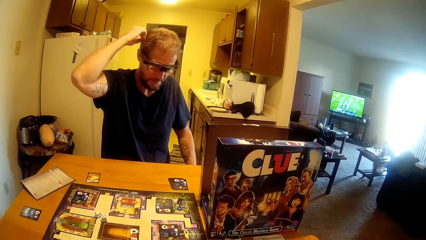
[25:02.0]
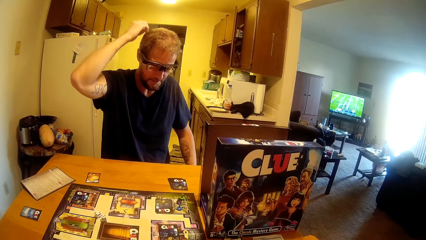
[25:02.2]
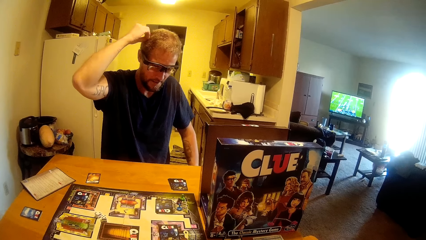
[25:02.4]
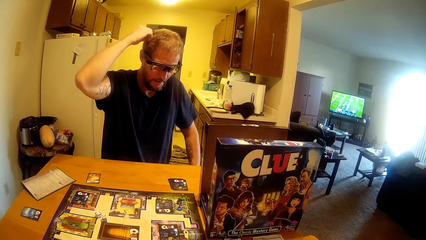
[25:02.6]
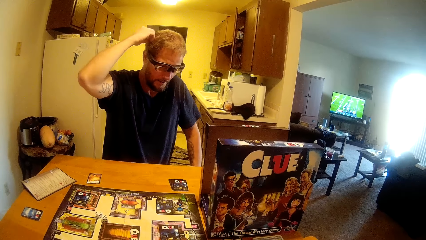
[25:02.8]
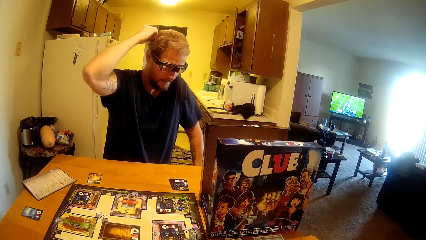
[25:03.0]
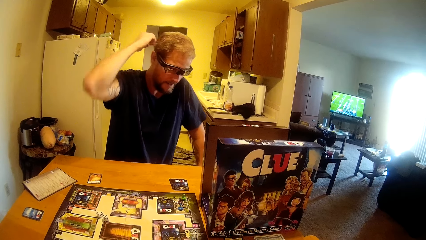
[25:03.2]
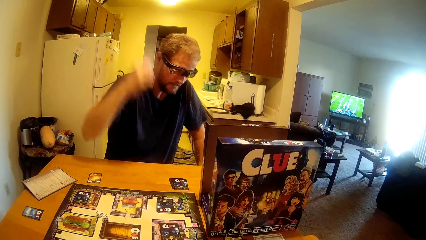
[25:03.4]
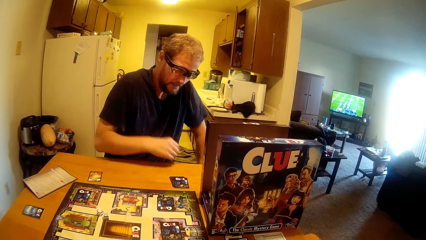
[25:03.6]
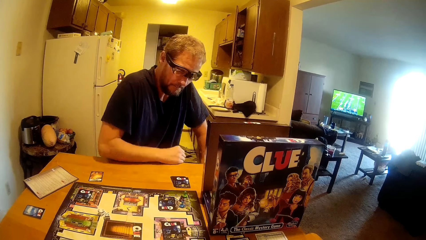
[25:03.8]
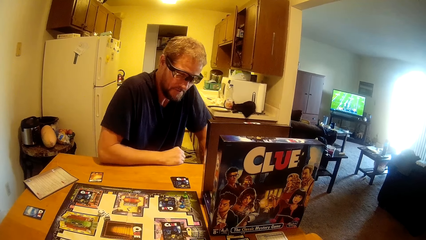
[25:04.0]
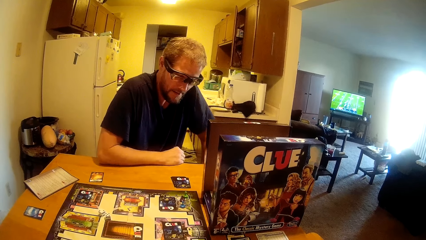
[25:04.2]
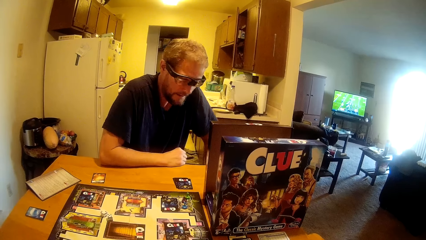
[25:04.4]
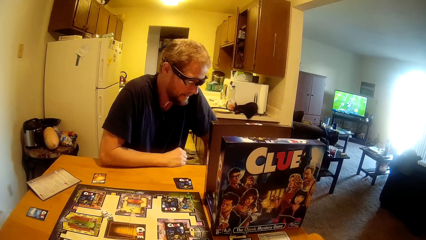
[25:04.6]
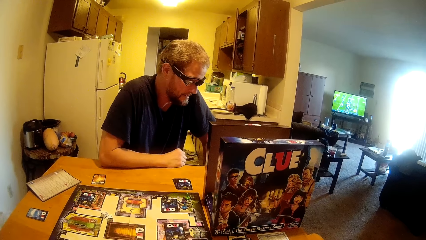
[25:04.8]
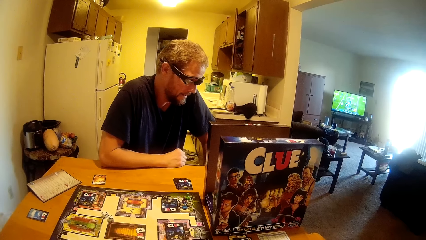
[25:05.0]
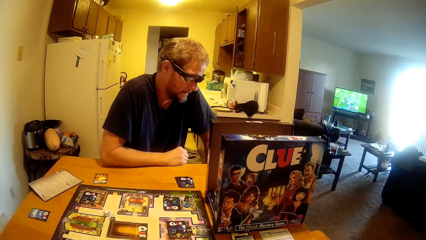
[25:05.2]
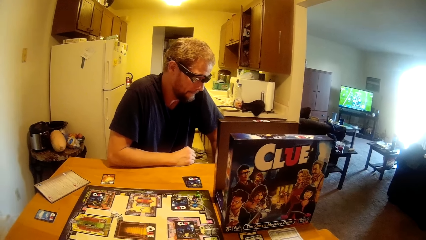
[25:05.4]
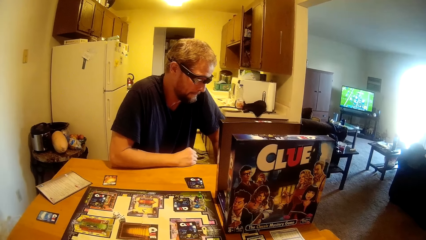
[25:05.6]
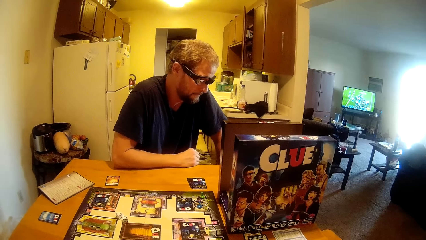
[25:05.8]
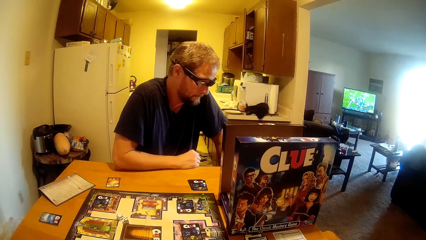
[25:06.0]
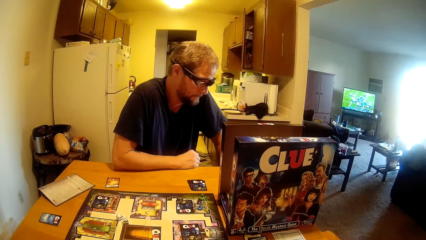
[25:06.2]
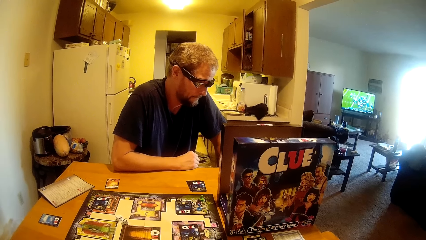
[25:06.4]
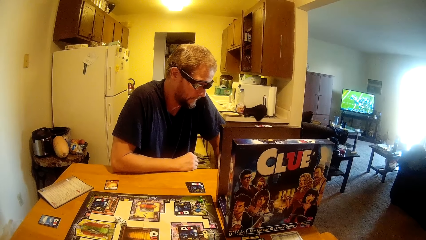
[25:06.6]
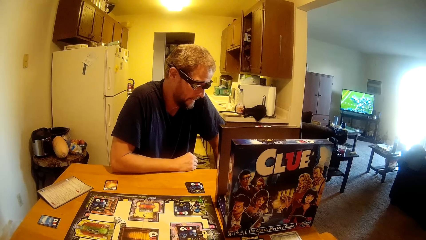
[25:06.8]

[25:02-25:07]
A man talks to the camera wearer.

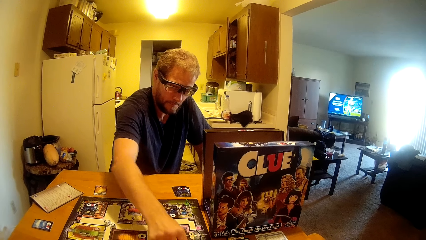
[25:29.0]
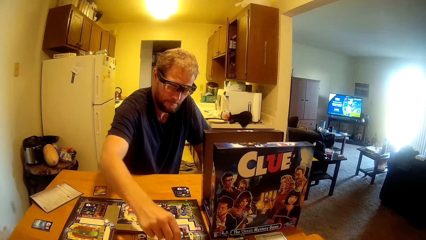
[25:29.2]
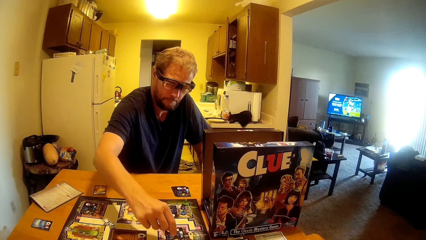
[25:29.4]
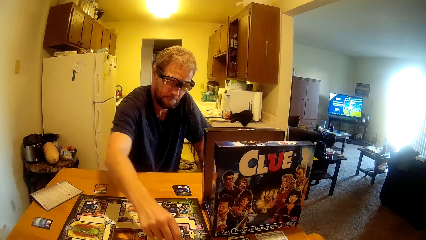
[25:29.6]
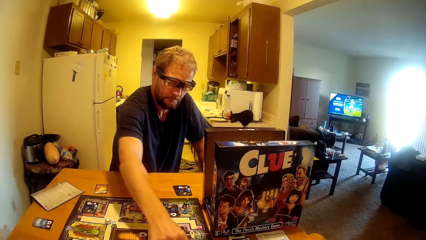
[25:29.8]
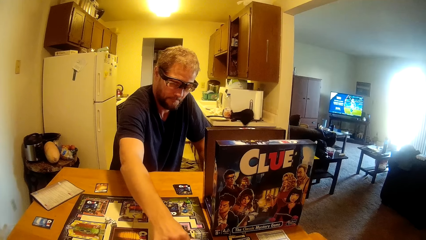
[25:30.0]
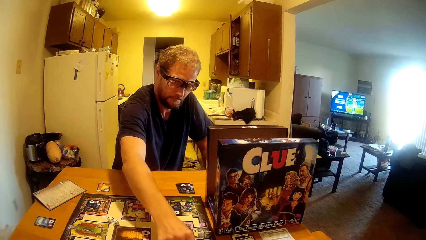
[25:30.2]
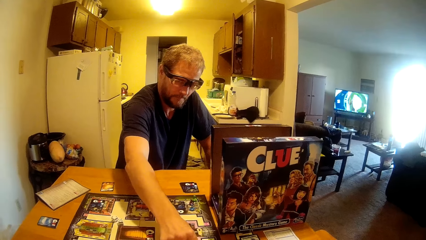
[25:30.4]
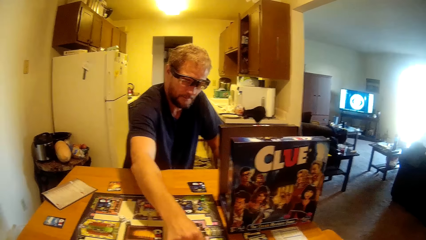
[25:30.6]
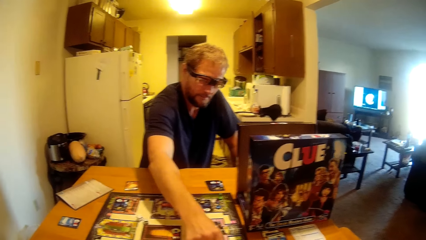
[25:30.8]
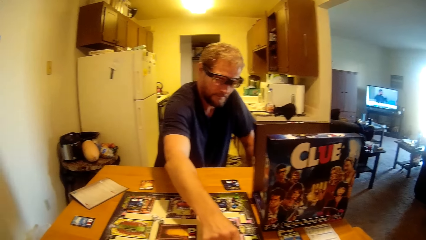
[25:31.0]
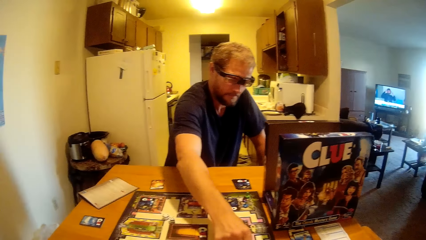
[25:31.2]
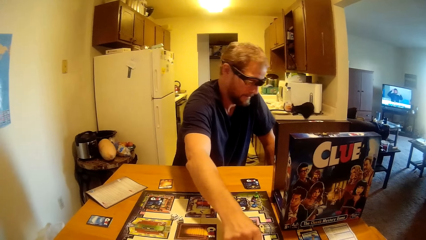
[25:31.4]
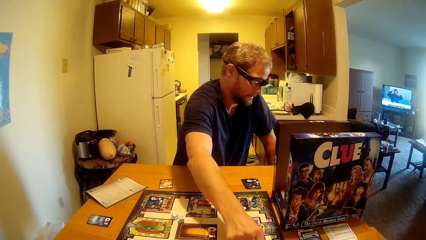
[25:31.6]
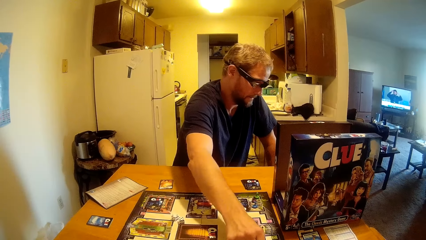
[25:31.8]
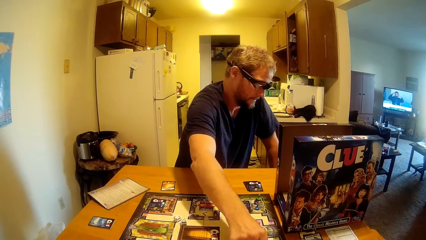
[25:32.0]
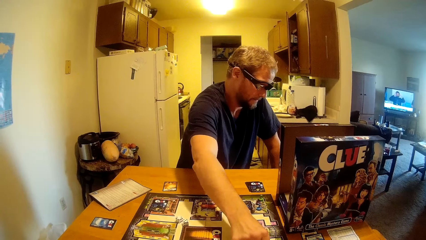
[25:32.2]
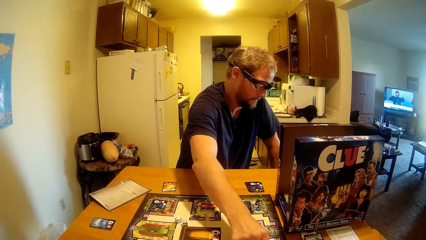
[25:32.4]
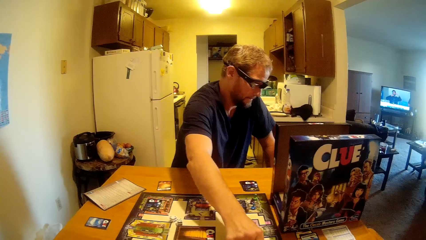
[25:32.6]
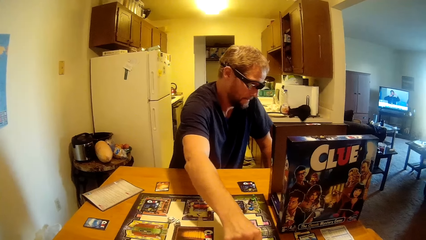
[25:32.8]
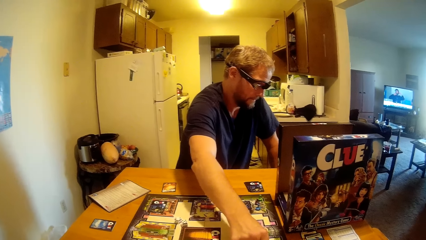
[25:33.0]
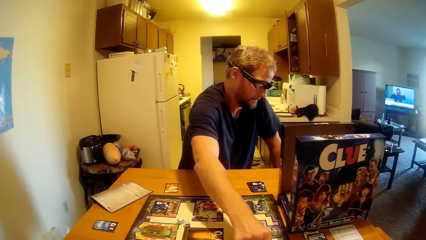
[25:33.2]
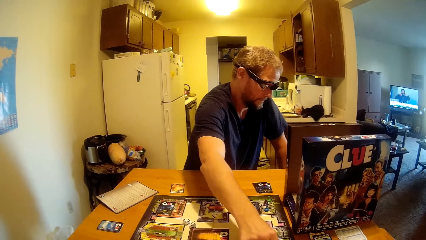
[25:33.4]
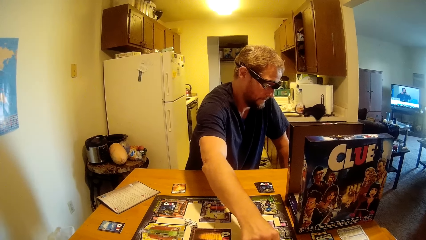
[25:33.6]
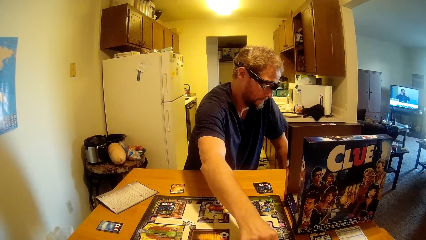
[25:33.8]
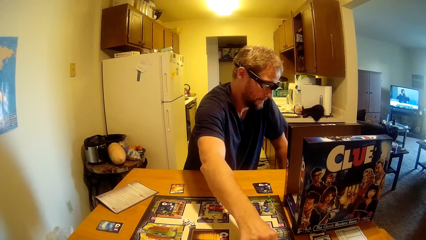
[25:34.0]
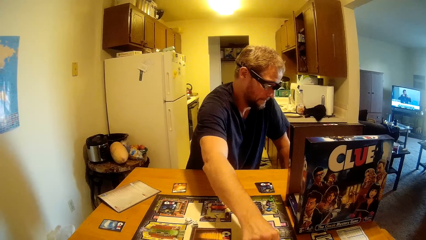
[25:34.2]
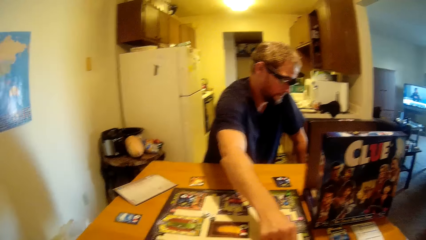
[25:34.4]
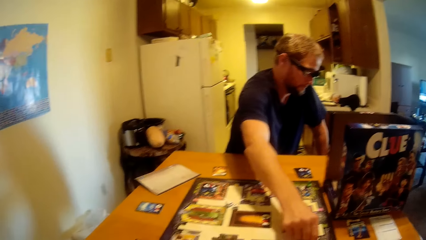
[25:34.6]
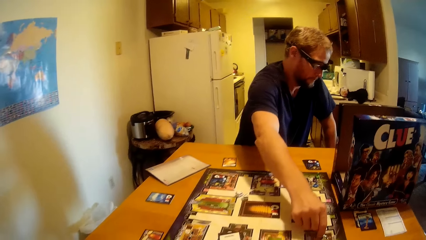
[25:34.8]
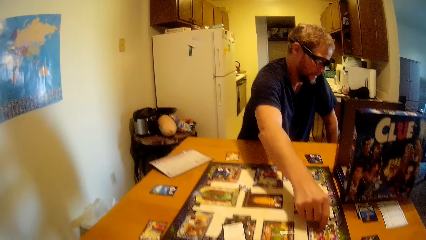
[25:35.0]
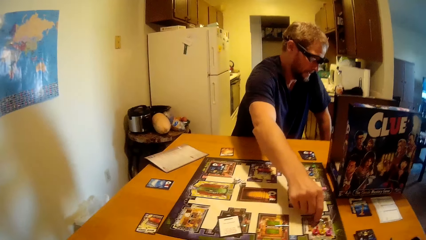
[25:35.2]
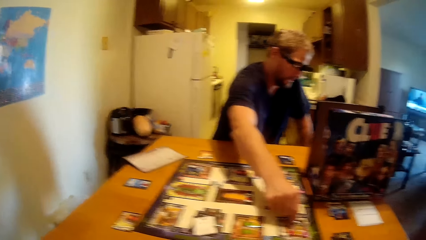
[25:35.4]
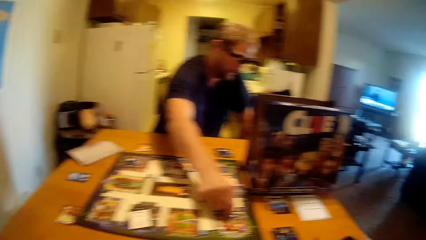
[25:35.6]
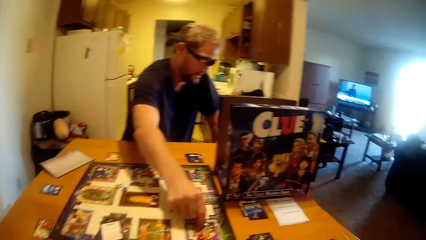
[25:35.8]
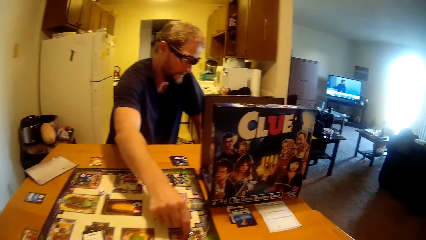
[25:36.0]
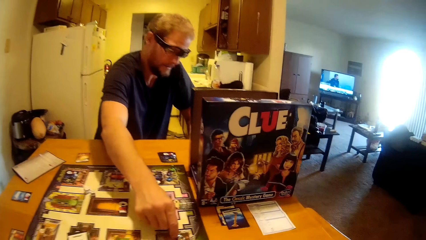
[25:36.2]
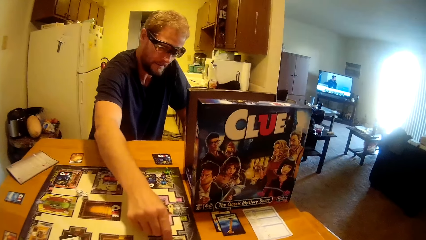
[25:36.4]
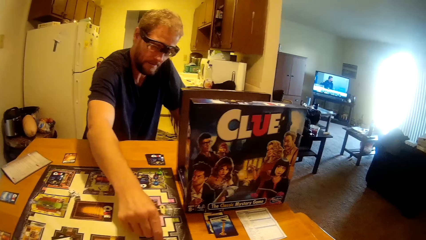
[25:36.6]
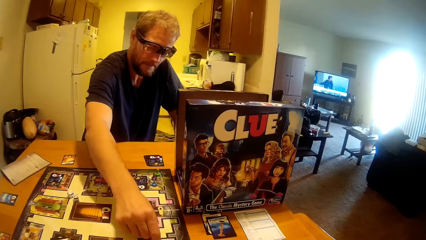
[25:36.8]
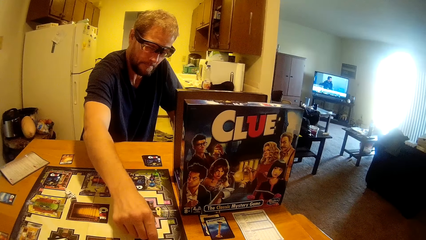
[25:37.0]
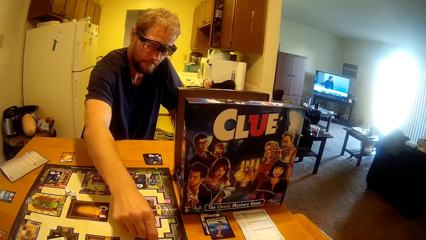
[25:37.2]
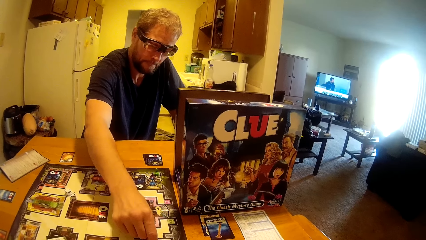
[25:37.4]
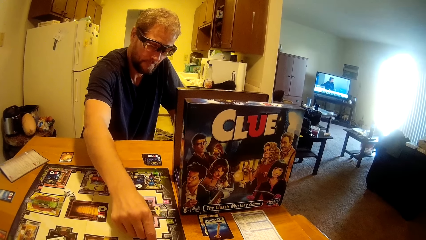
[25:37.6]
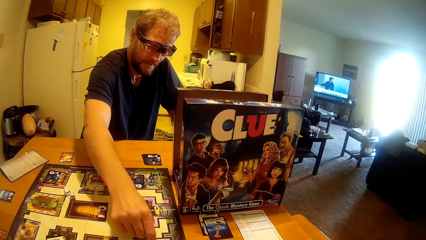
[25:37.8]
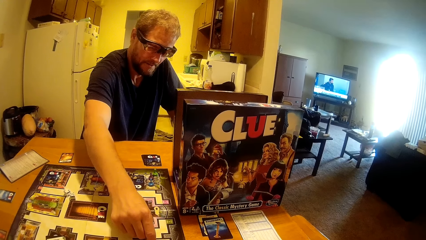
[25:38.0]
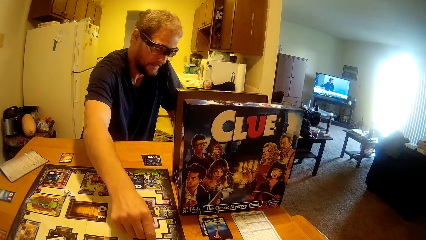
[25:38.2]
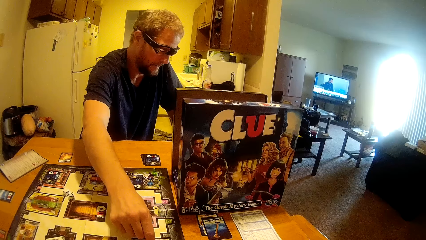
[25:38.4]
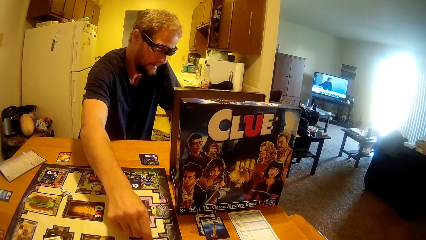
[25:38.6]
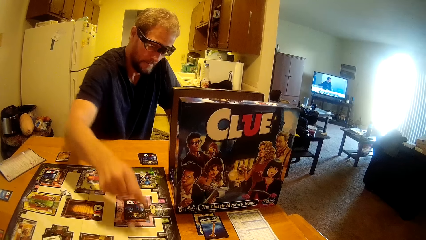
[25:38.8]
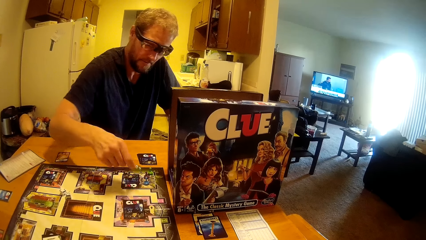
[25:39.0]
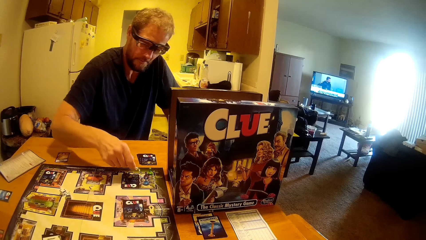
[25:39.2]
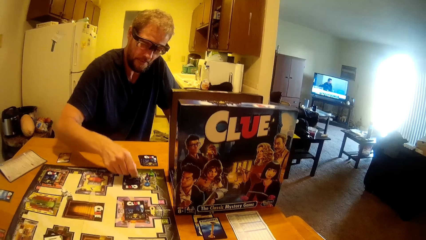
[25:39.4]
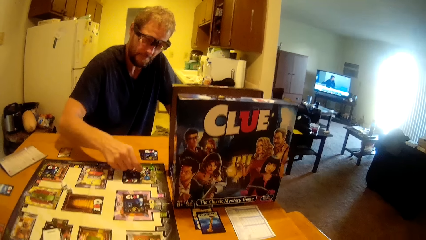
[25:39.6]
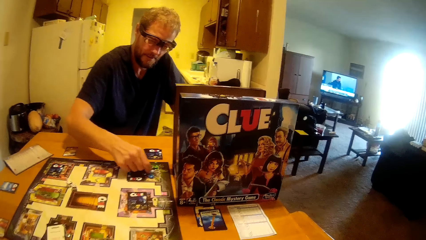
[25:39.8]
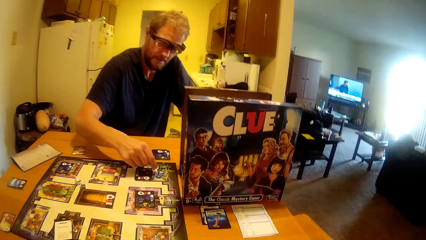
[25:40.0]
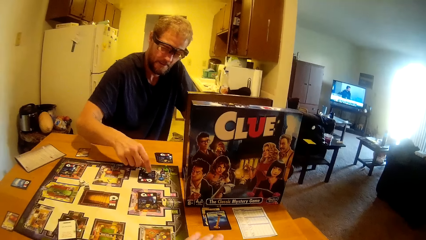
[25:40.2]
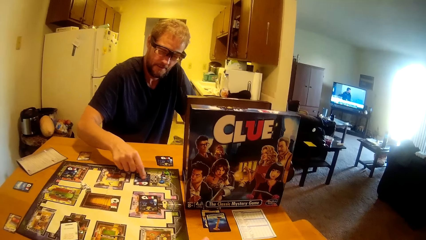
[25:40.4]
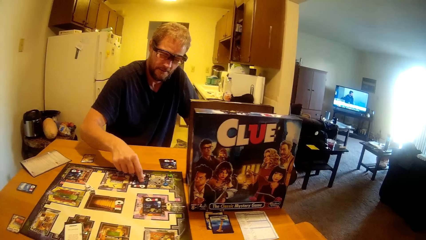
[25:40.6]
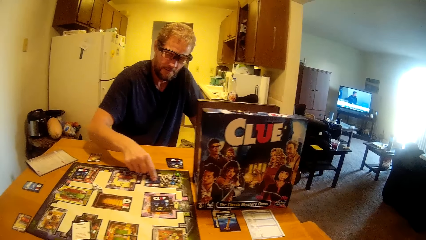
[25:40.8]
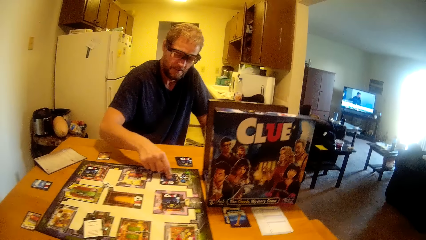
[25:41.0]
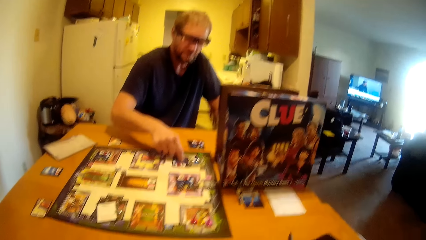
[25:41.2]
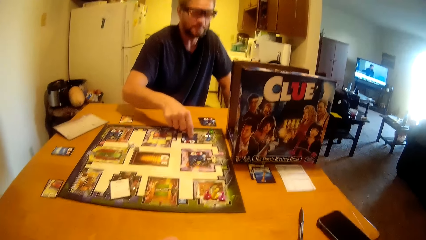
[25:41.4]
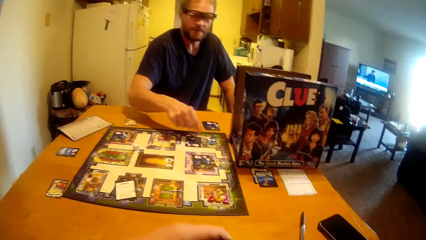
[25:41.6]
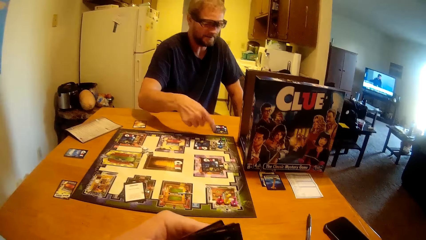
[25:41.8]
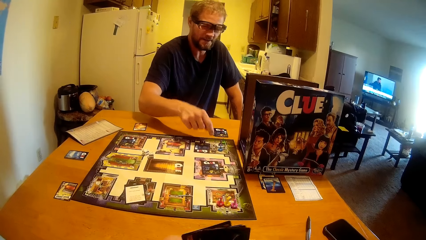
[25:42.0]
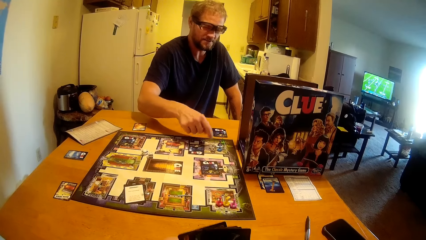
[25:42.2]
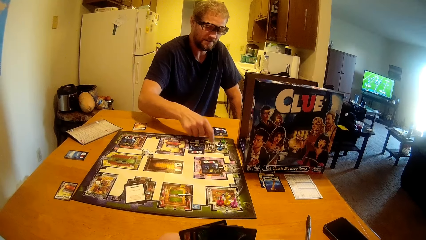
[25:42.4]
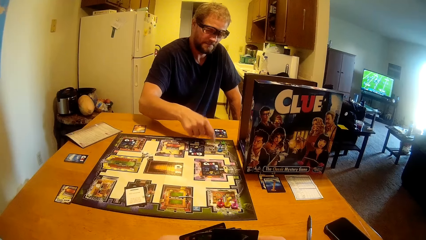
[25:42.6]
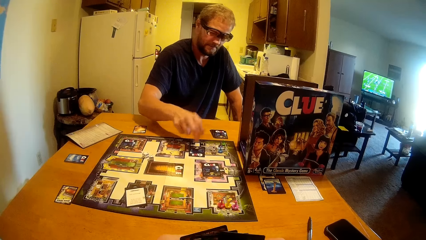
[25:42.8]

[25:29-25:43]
A man moves the game piece on the table. The man makes a move on the board. The man swipes a card in position on the board.
